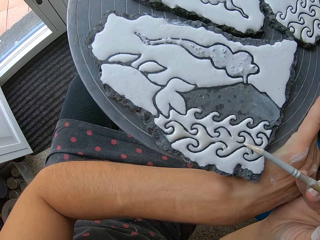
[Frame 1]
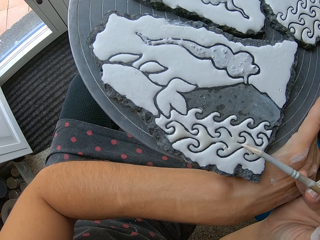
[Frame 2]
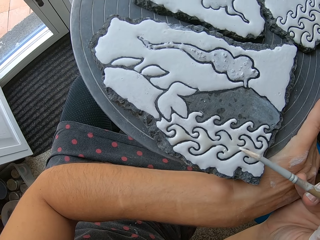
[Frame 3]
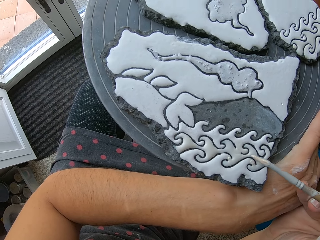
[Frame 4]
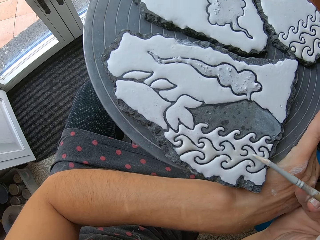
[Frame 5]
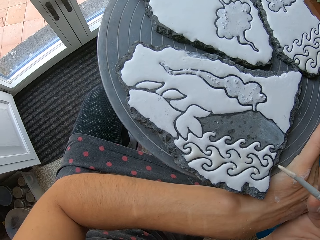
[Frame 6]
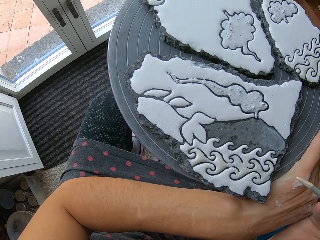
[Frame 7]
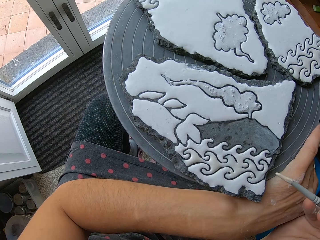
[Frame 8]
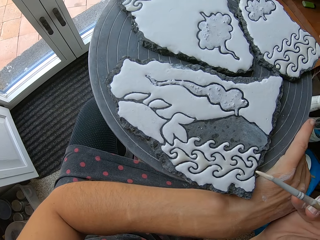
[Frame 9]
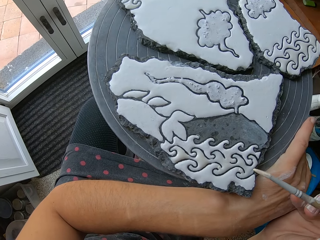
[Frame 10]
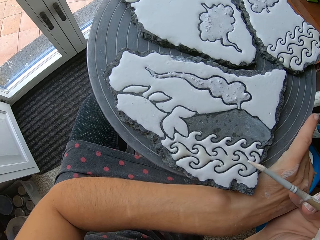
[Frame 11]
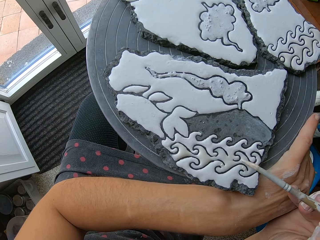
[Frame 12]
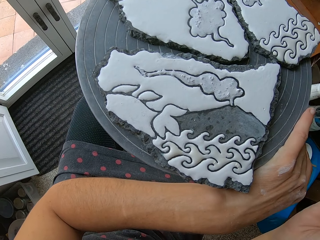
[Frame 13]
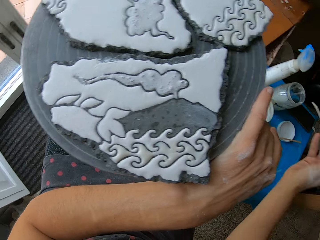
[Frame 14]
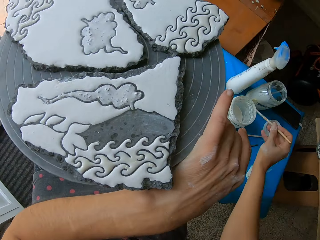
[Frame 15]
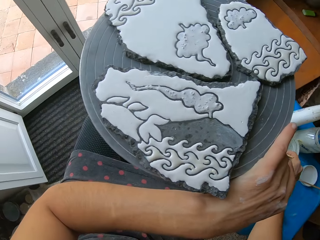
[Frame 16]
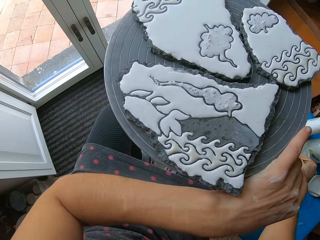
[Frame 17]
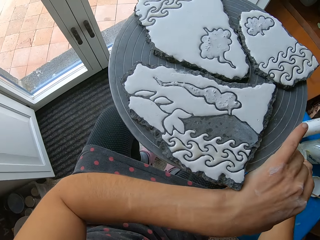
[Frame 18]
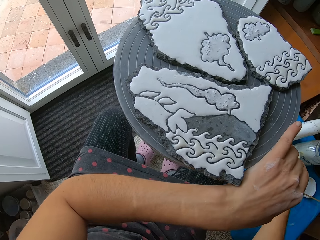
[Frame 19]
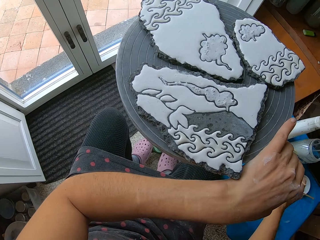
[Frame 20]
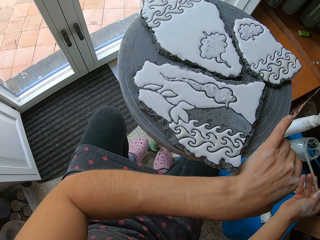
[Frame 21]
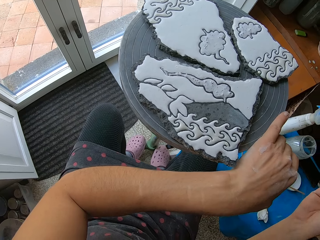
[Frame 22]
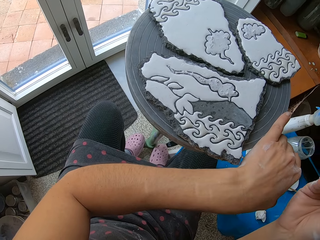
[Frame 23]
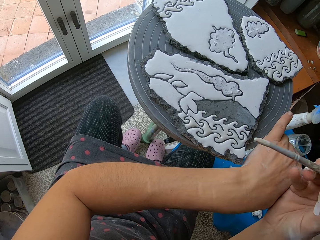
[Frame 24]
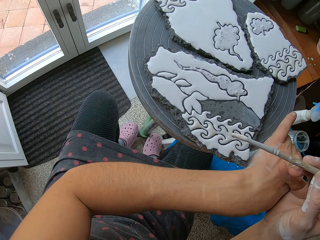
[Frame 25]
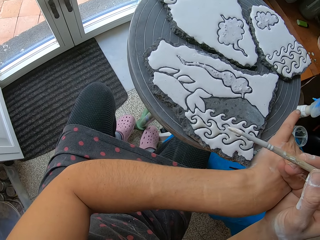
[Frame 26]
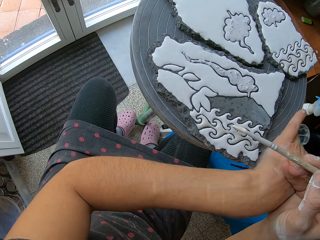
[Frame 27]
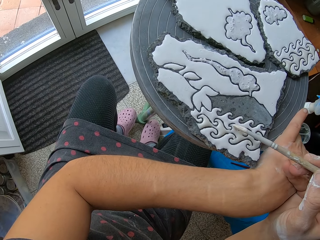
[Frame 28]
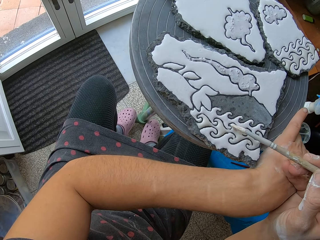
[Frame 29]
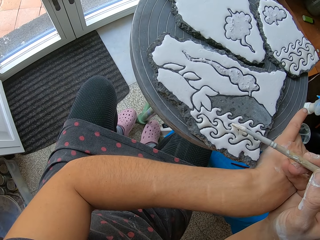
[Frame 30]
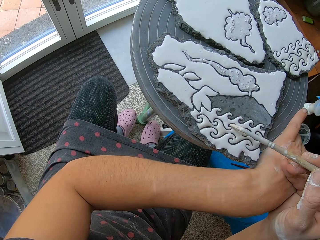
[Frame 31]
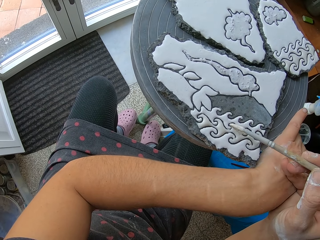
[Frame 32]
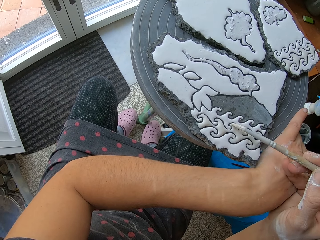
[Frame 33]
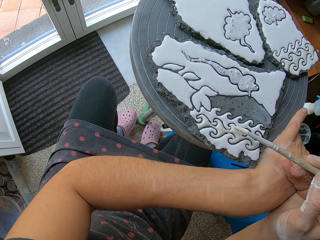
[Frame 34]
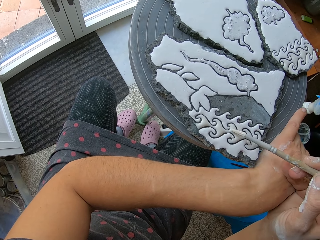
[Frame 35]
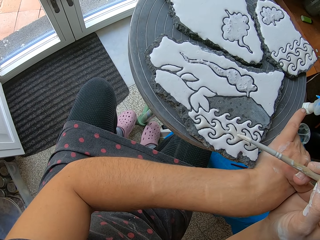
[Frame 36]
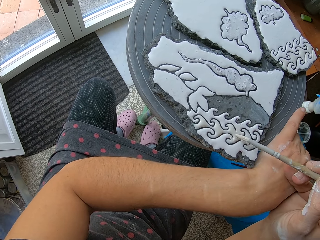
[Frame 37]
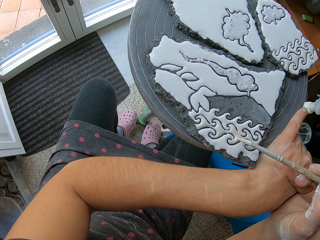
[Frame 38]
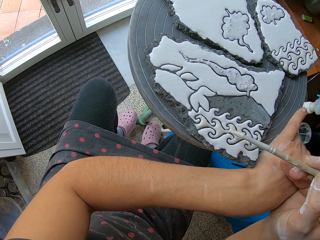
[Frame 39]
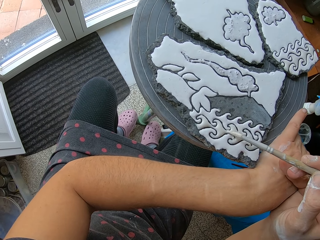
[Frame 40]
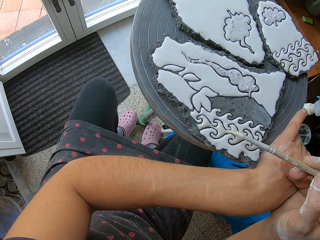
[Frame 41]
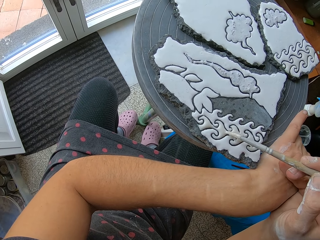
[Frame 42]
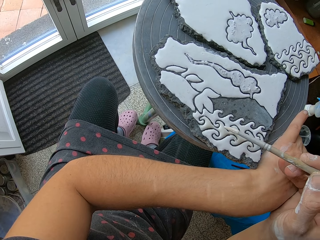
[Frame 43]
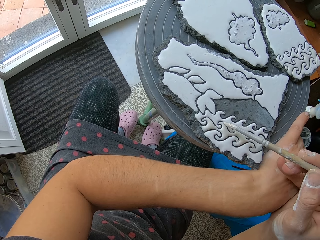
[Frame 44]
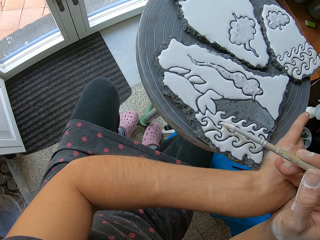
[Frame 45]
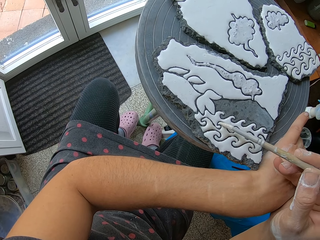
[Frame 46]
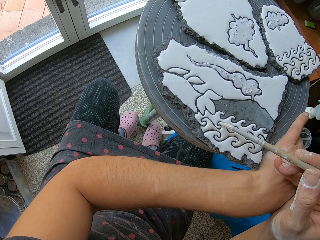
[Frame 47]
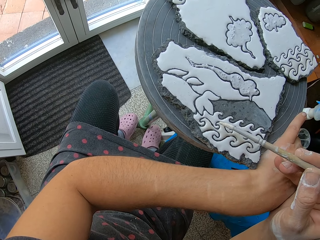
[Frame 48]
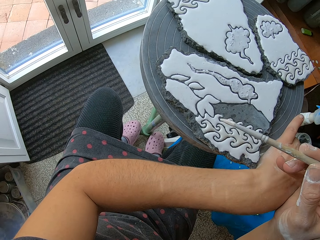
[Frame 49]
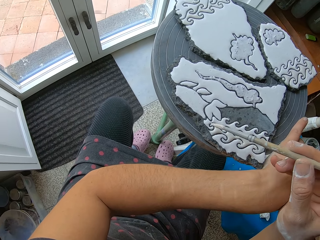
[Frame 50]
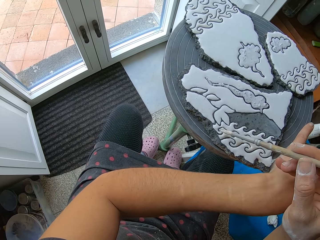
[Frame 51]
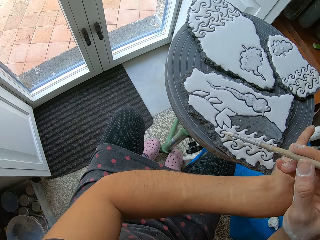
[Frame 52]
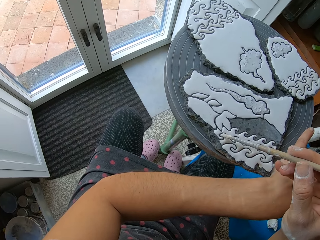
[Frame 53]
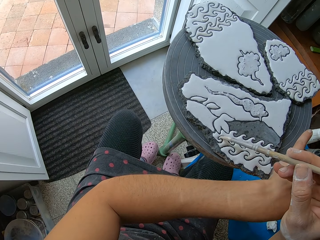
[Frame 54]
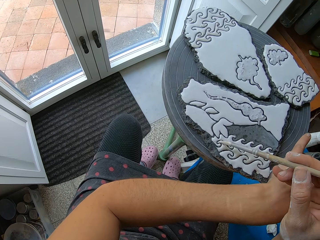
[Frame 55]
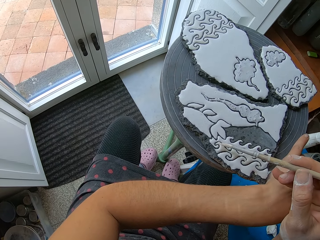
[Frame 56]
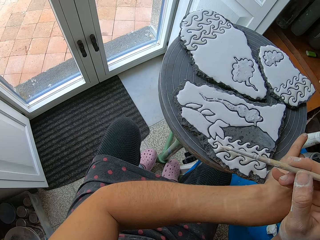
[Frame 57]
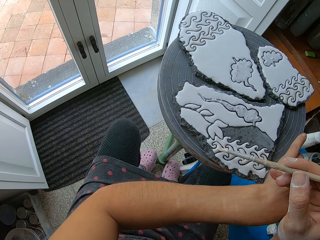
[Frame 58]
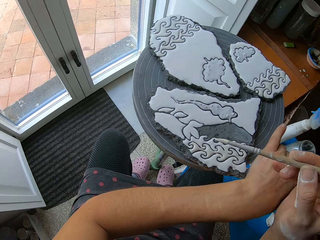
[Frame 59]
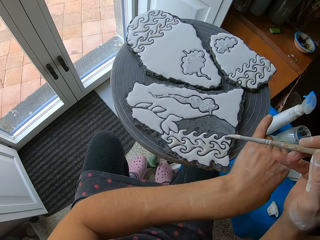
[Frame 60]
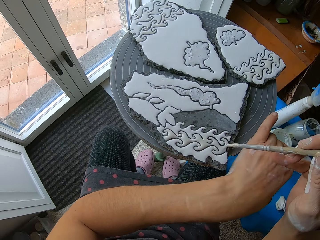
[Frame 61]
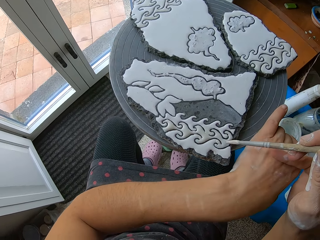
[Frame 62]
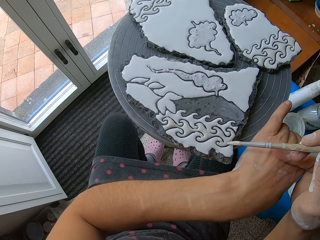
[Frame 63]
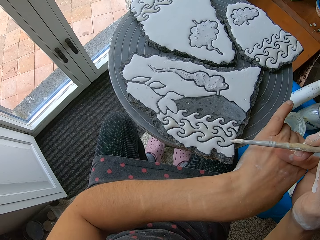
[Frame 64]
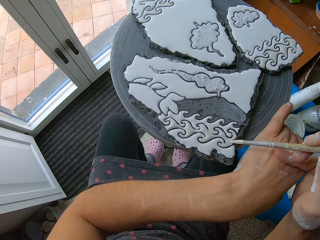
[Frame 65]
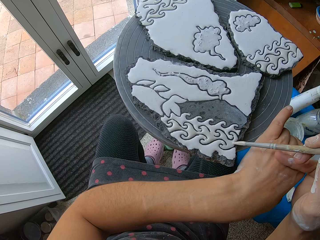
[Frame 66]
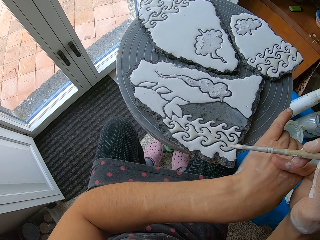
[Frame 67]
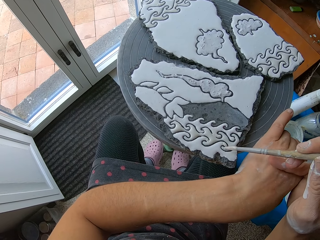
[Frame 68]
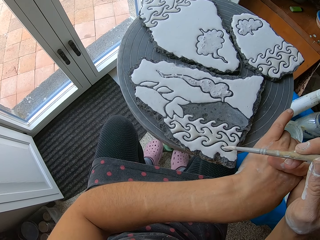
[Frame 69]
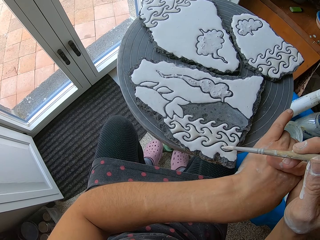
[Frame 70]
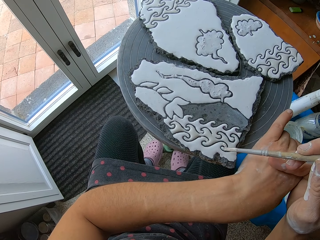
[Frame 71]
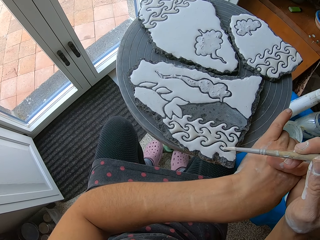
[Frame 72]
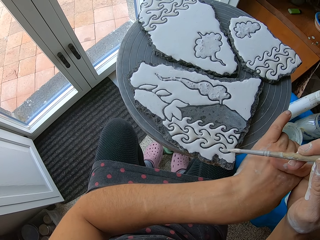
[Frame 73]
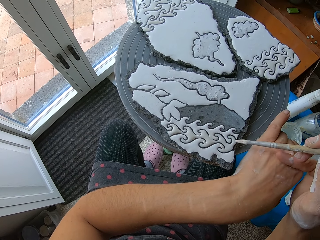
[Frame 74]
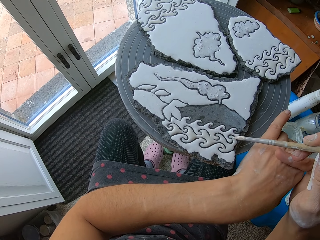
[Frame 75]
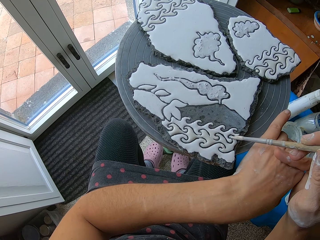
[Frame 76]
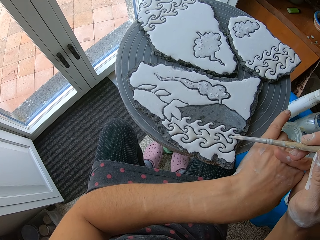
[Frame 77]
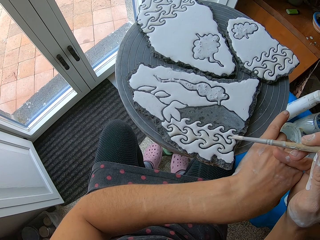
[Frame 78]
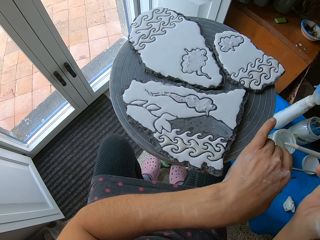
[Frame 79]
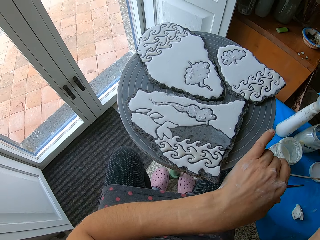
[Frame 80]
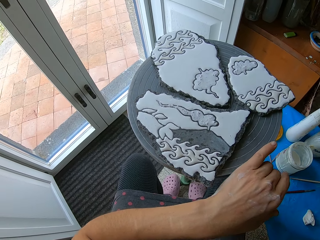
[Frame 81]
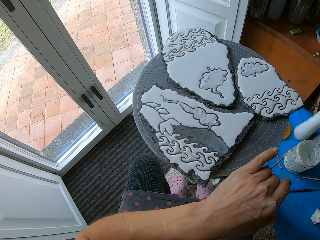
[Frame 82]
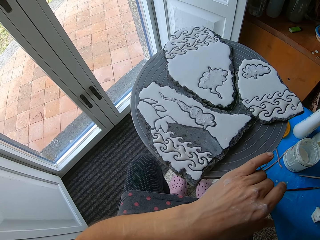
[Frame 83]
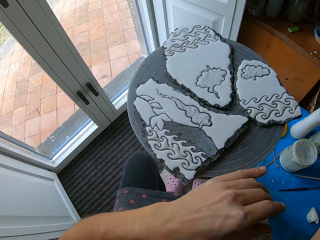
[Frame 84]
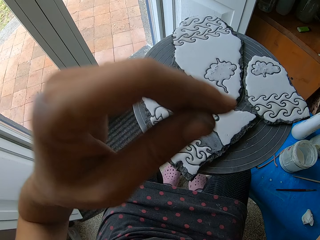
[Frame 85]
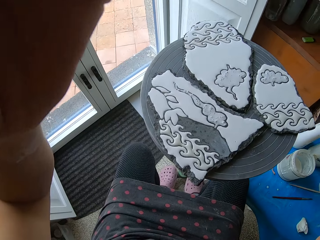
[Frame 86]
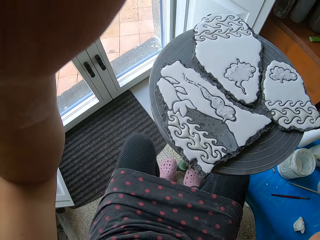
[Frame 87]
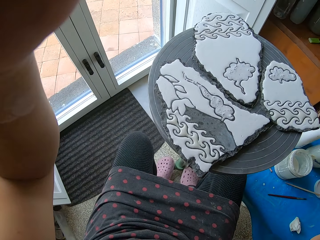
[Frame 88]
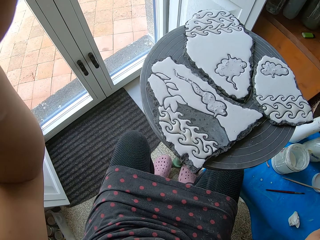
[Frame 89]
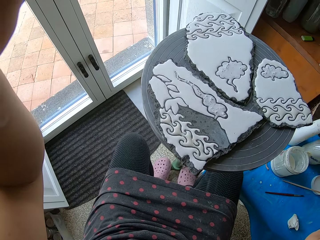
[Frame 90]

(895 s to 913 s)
The camera wearer dips the paintbrush into the paint container with his right hand. He paints the stone with the paintbrush in his right hand. He touches his face with his left hand. He lifts his hand.
